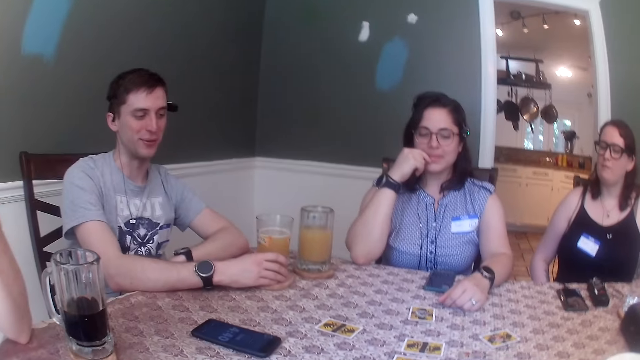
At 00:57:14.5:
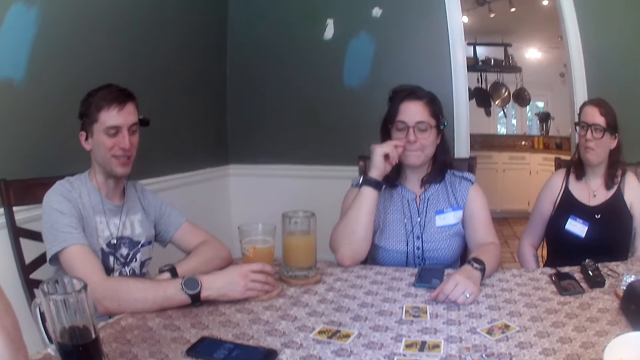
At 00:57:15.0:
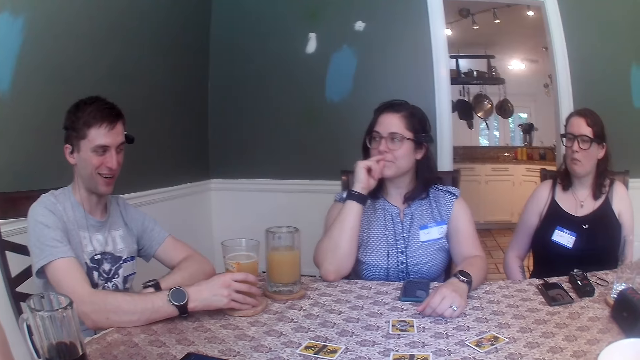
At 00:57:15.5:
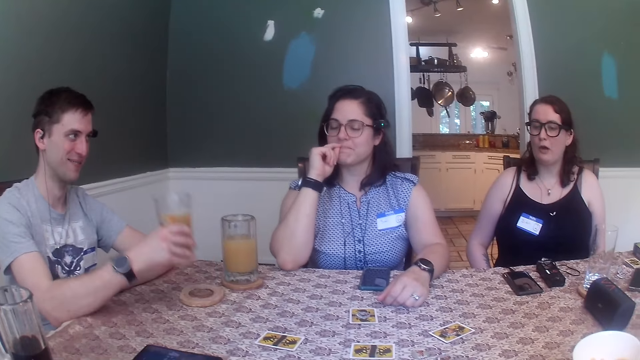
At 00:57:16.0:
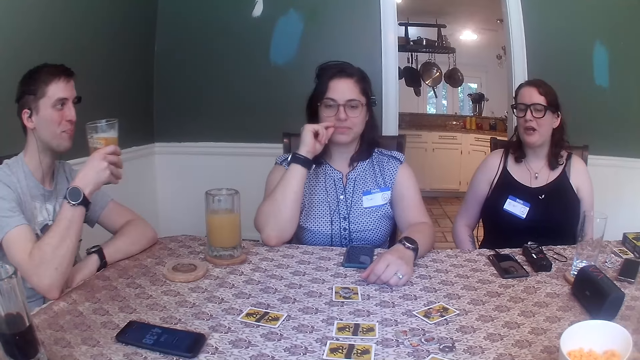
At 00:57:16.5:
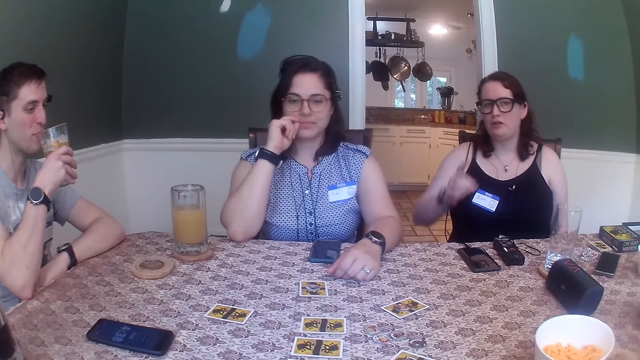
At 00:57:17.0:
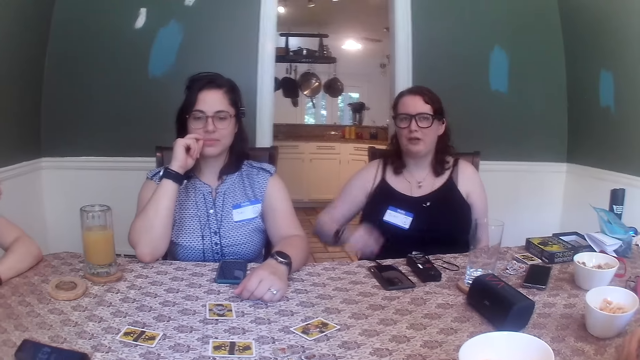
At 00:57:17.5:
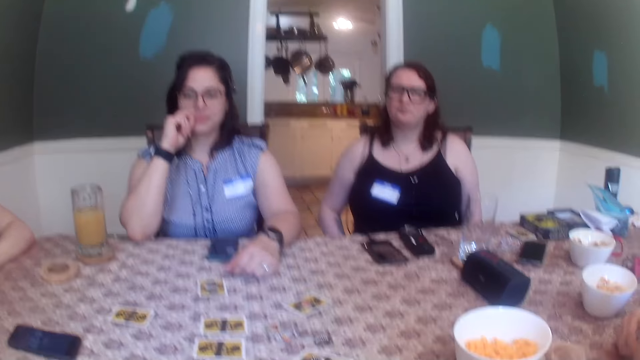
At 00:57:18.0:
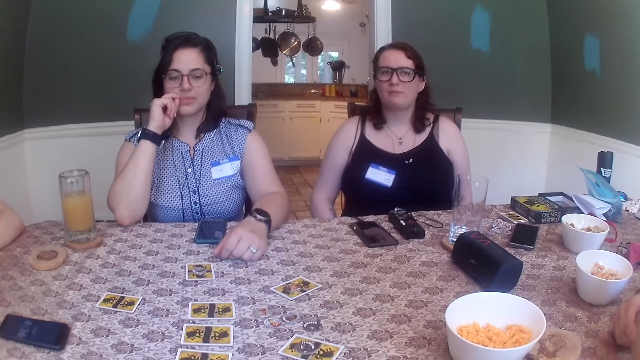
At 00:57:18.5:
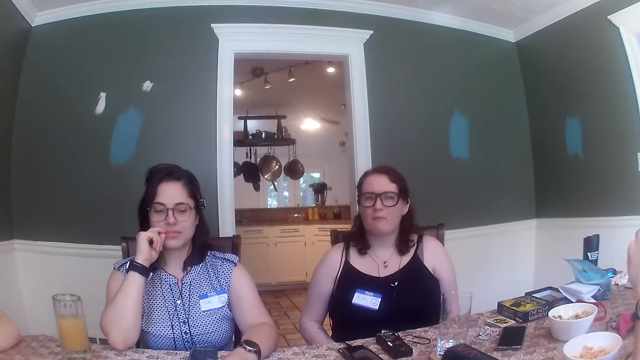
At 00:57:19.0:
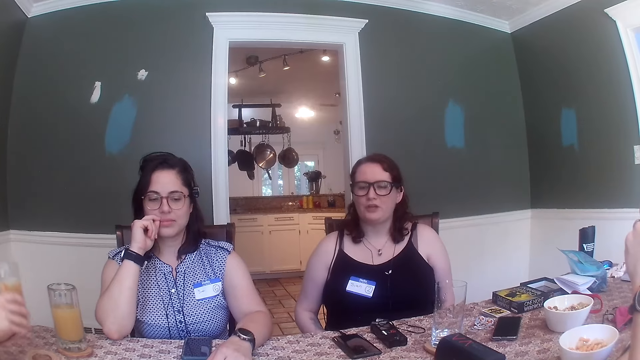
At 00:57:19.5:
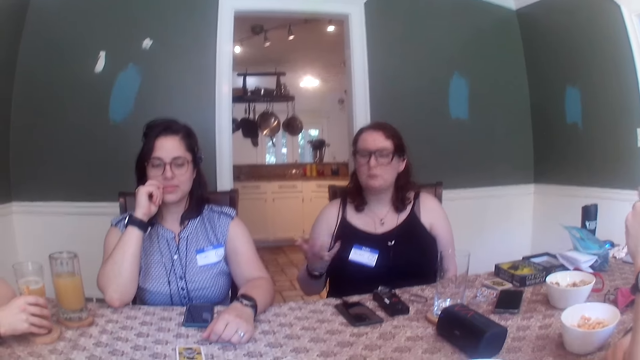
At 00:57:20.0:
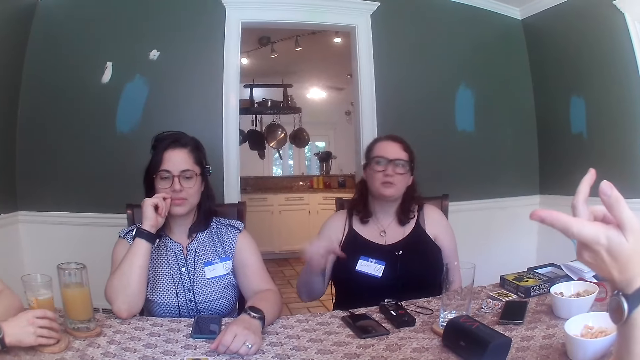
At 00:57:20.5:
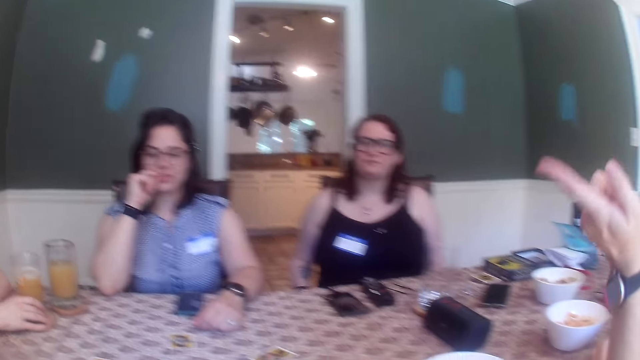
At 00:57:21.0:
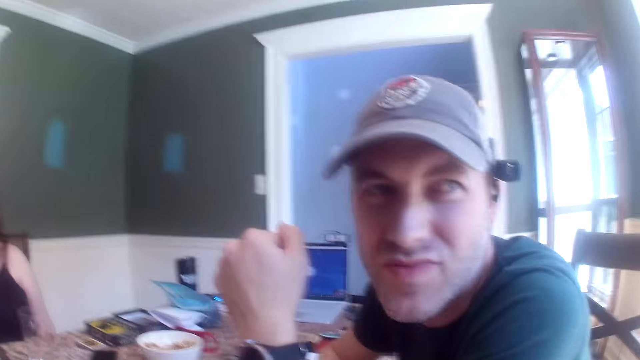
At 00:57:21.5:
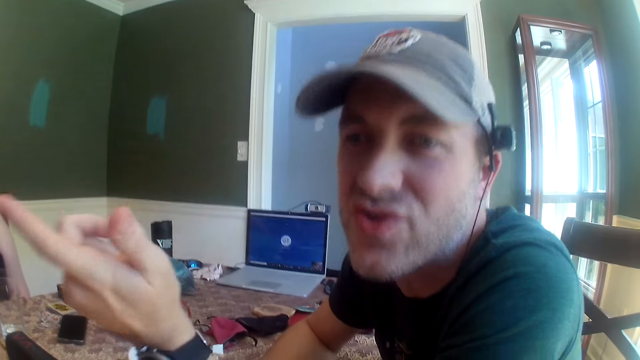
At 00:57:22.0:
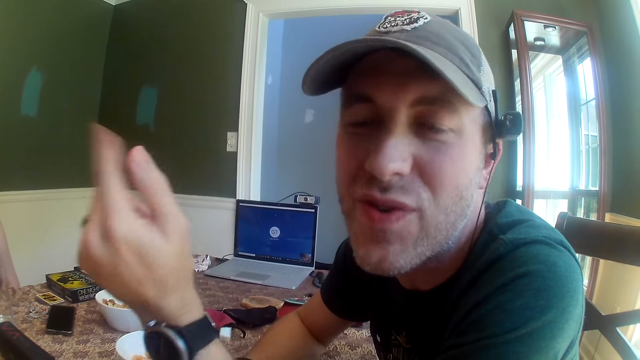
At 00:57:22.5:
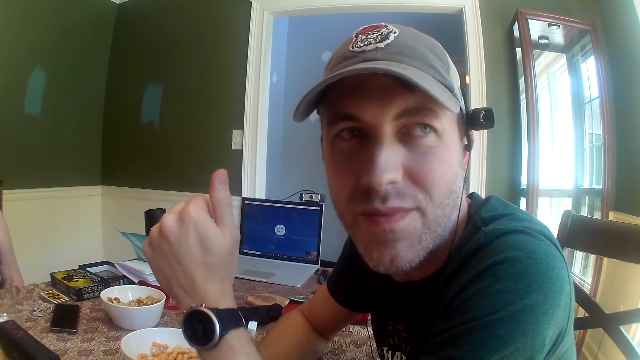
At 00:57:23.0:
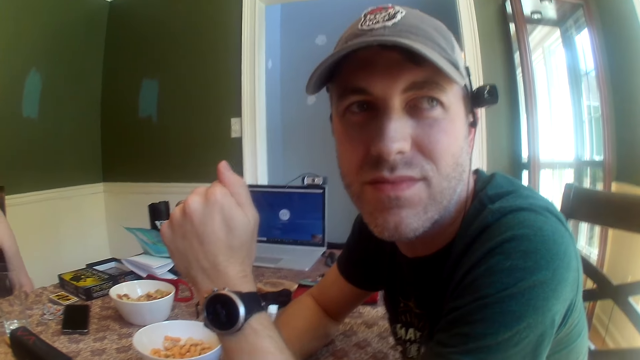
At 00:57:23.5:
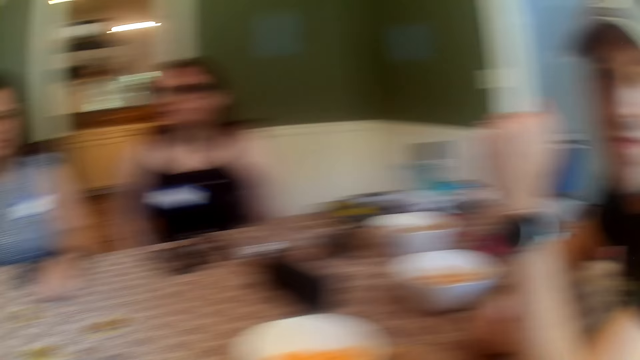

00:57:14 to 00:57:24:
A man talks. The man picks up a cup from the coaster on the table with his right hand. The man drinks from the cup in his right hand. A woman moves a hand. The man puts the cup on the coaster on the table with his right hand. The camera wearer converses with another man. Another man moves.

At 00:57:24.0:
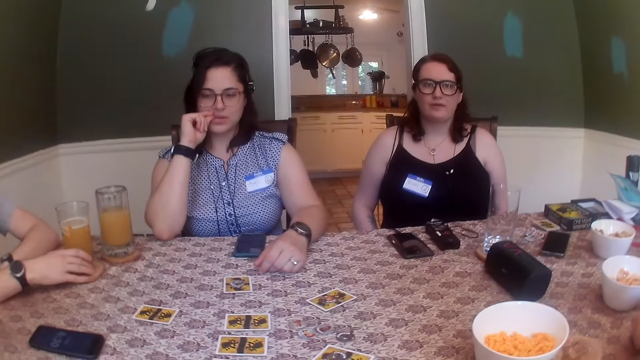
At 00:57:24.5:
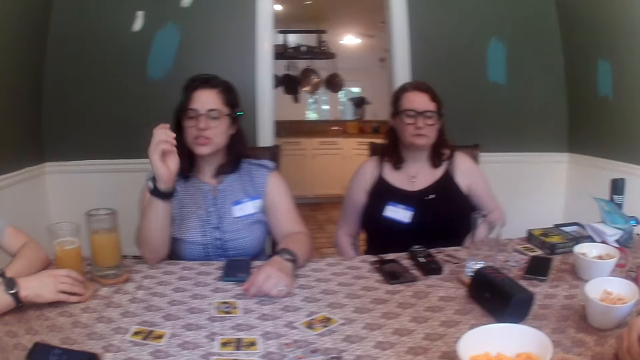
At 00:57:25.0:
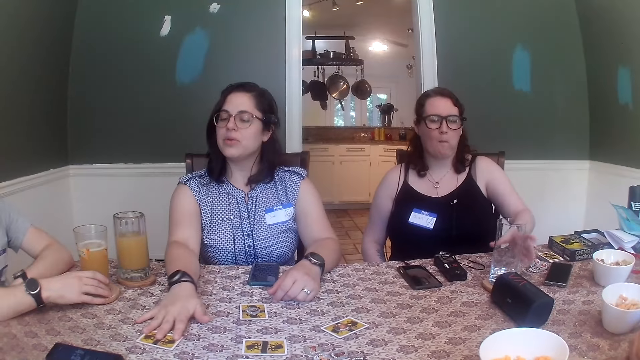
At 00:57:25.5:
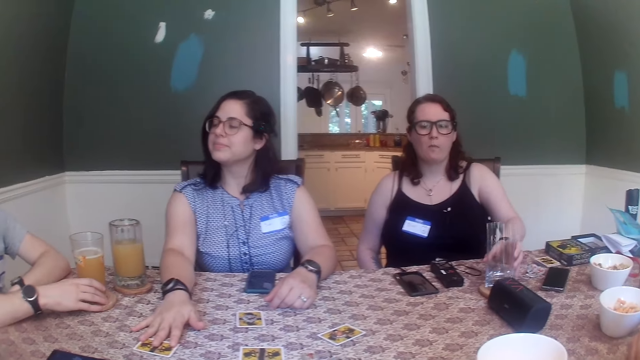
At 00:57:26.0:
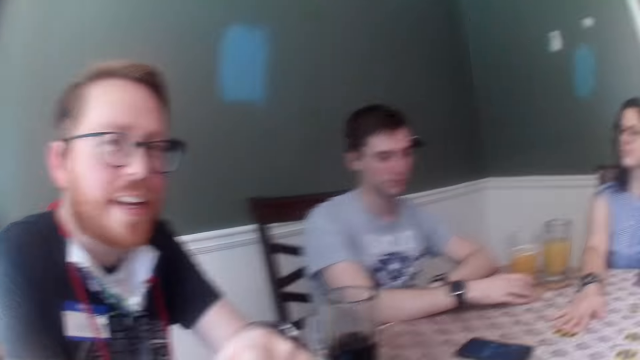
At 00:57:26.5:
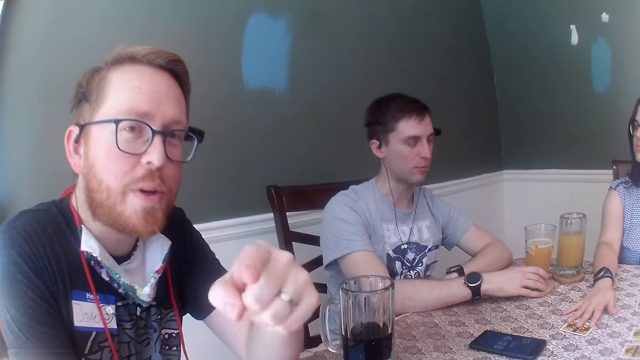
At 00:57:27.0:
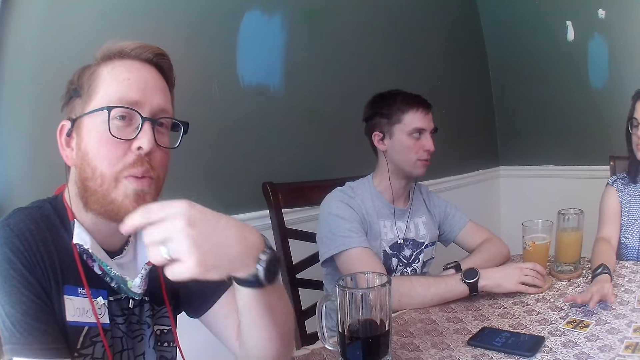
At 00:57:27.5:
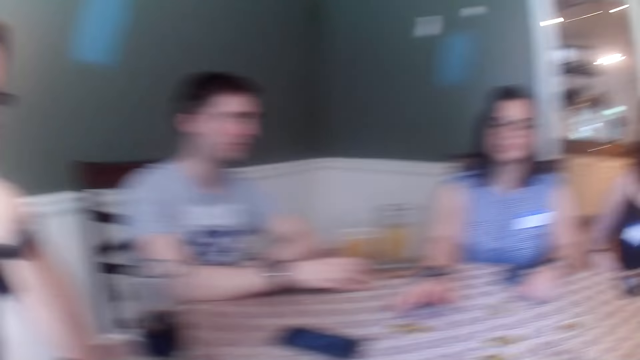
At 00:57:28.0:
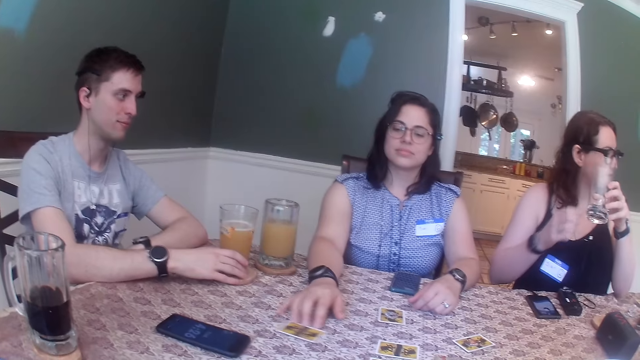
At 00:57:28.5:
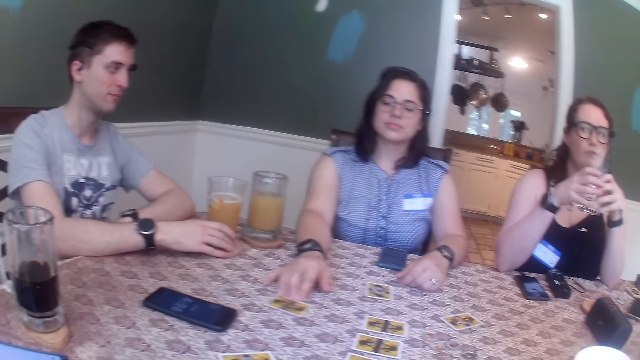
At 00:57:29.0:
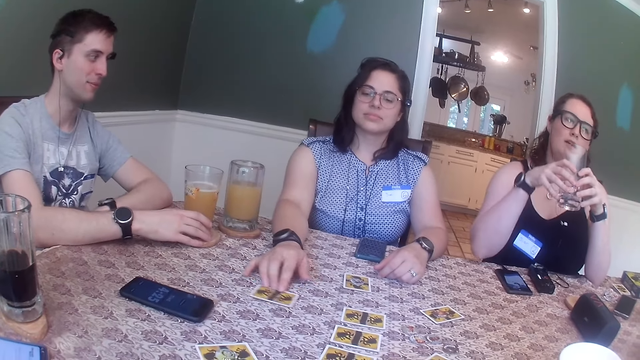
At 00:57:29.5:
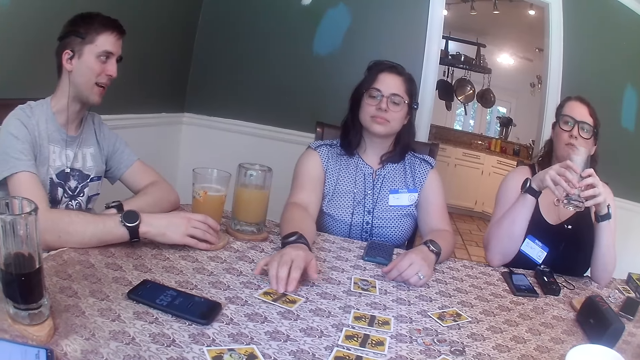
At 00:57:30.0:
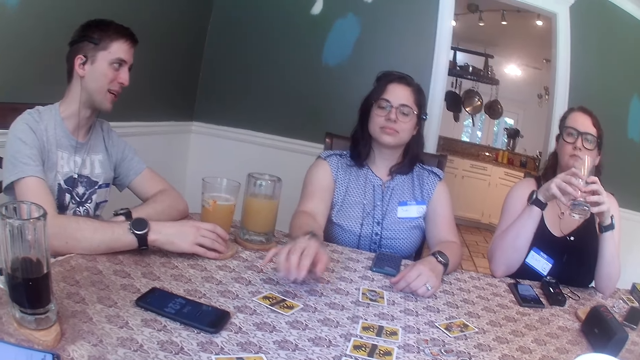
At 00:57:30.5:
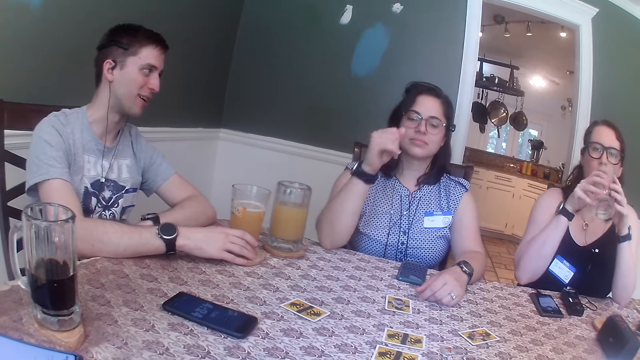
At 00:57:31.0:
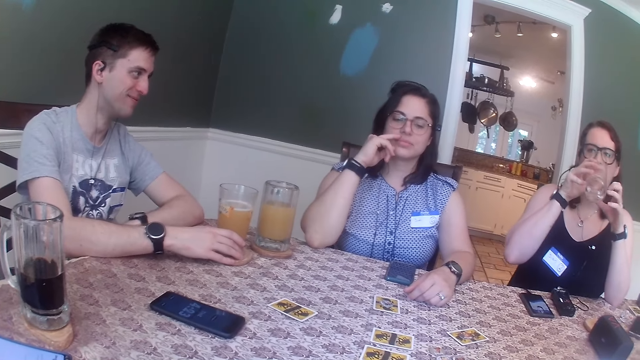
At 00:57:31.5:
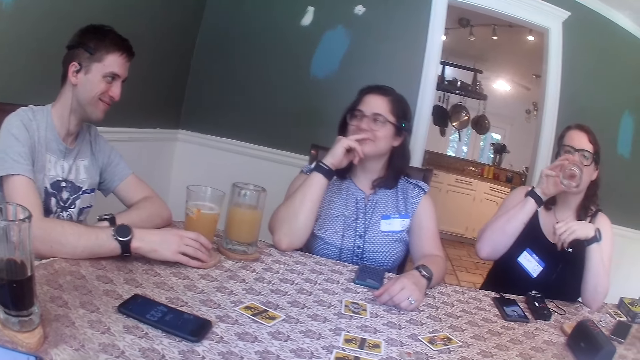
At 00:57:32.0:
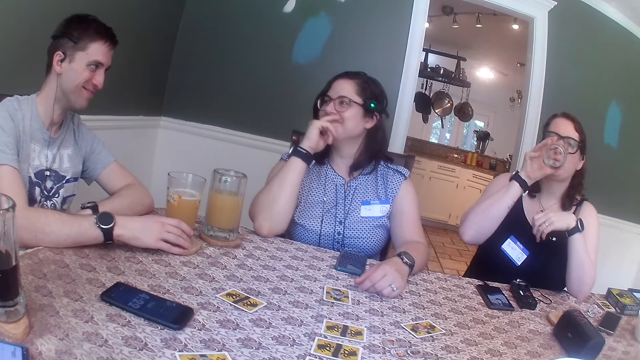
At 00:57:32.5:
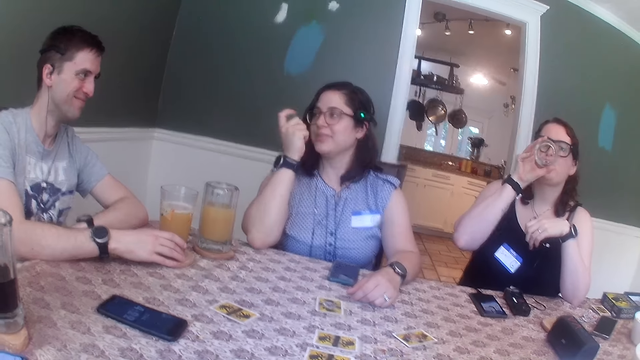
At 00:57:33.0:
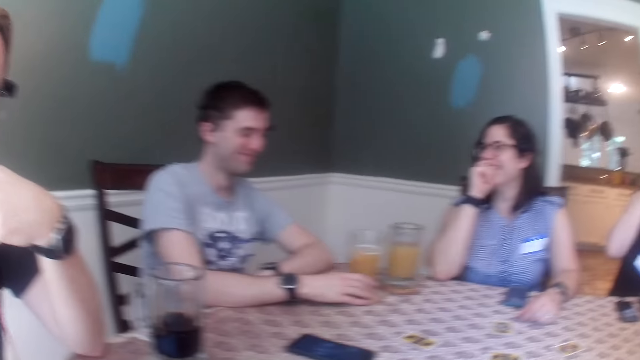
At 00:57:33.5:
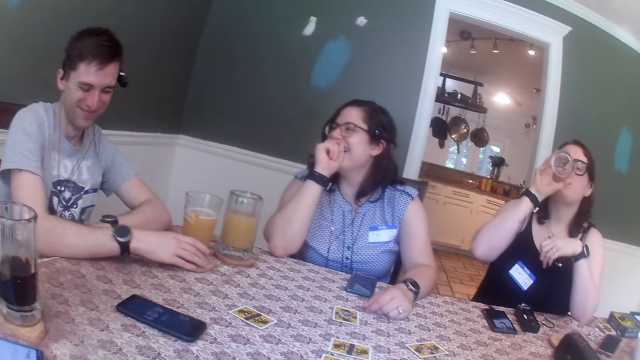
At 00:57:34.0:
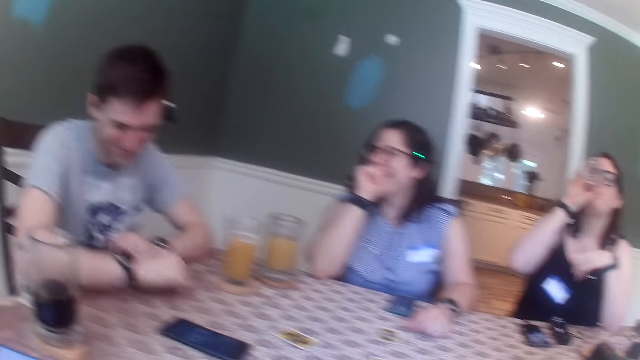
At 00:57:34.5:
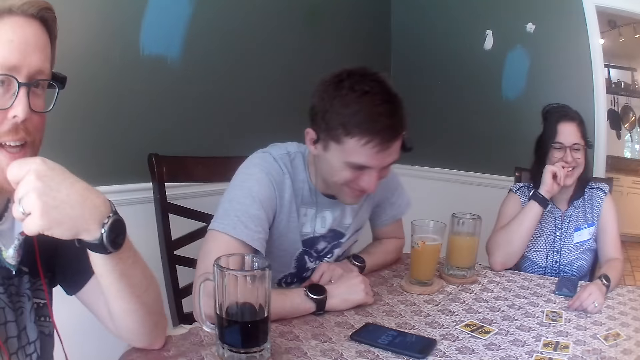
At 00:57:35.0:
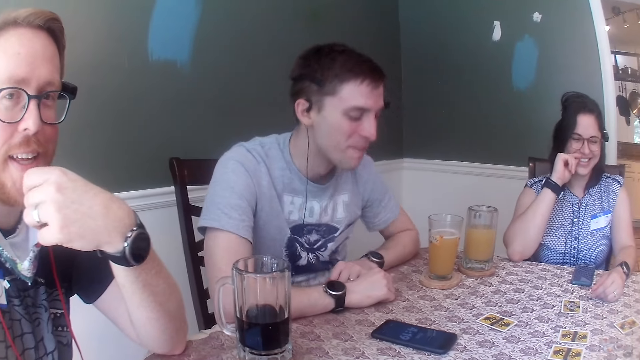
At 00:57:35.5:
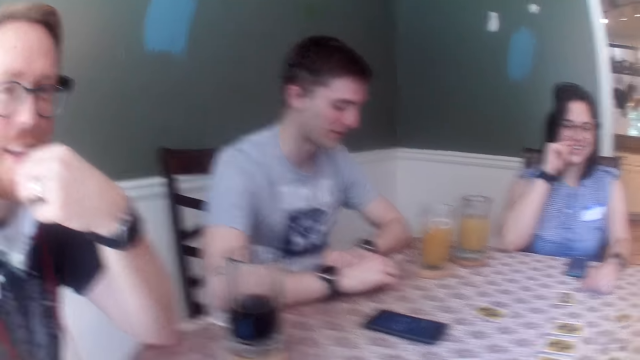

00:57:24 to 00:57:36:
The camera wearer looks around. A woman shifts a card on the table with her right hand. Another woman picks up a glass cup with her left hand. A man converses with the camera wearer. The man moves a hand. The first woman moves the card around on the table with her right hand. The other woman holds the glass cup with her left hand. The other woman drinks from the cup with both hands. Another man moves.
